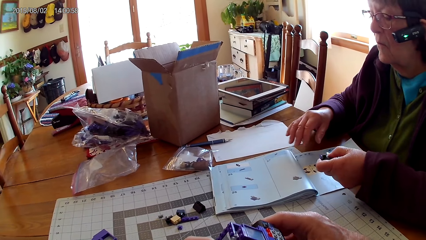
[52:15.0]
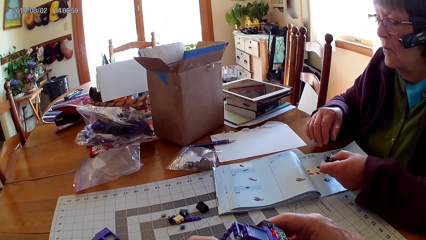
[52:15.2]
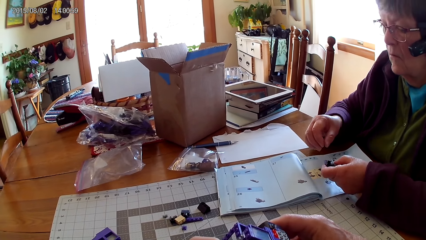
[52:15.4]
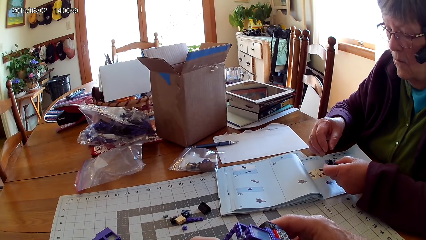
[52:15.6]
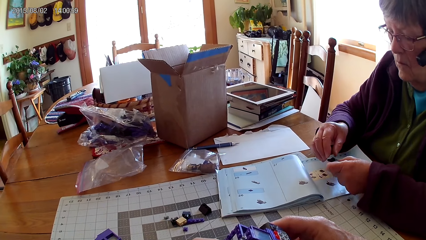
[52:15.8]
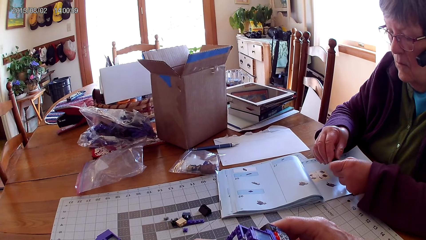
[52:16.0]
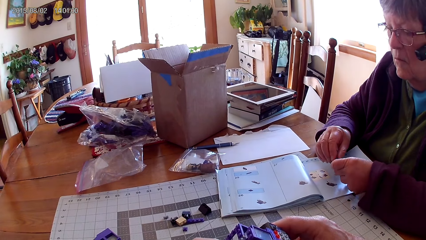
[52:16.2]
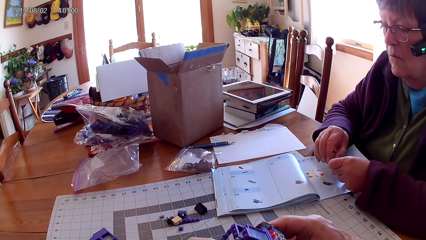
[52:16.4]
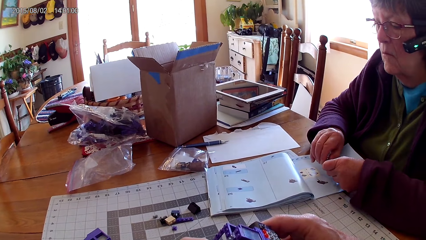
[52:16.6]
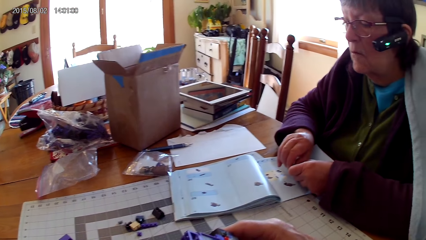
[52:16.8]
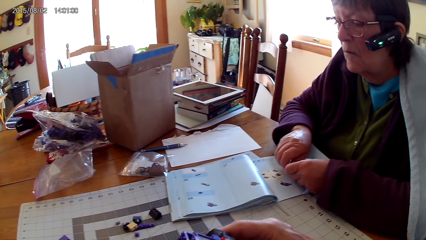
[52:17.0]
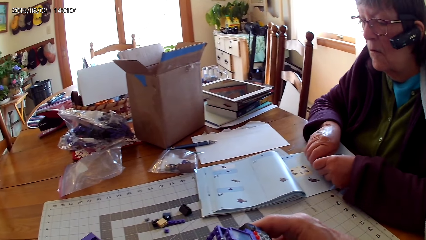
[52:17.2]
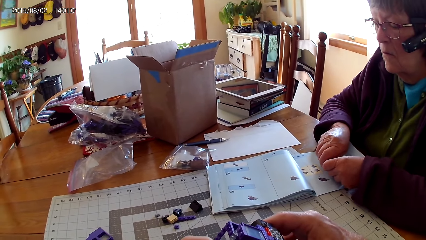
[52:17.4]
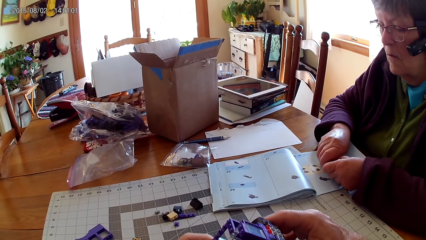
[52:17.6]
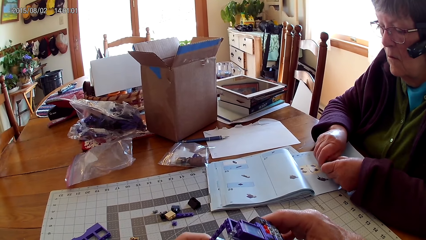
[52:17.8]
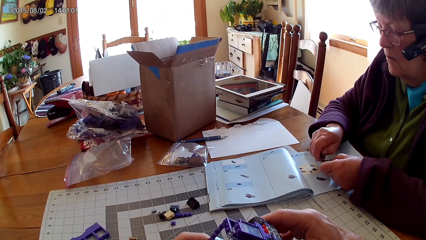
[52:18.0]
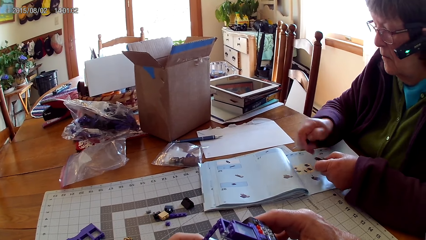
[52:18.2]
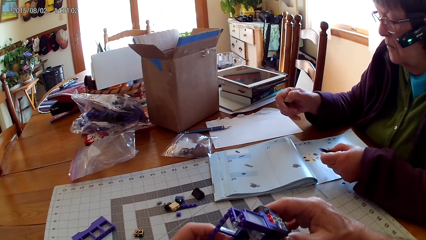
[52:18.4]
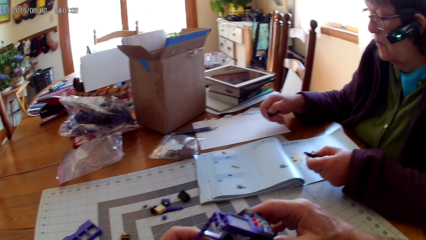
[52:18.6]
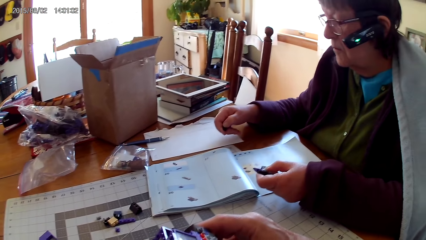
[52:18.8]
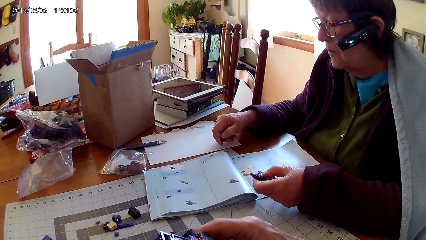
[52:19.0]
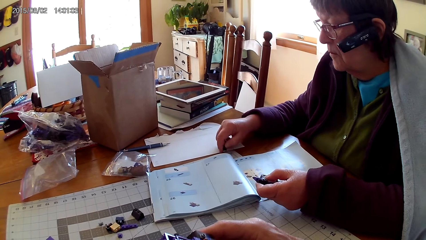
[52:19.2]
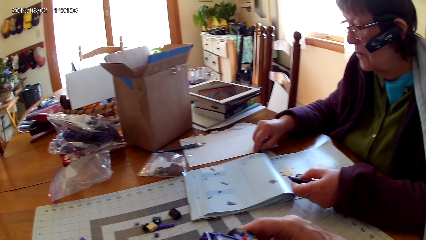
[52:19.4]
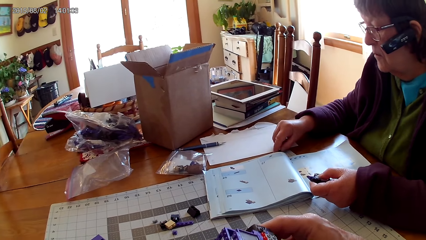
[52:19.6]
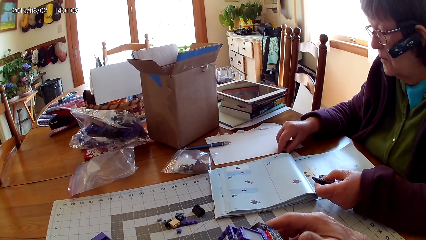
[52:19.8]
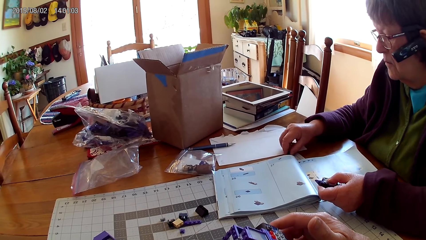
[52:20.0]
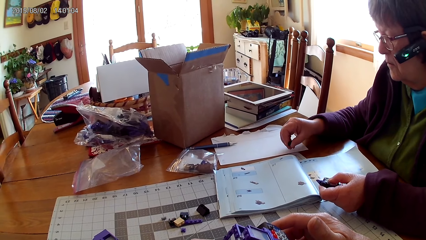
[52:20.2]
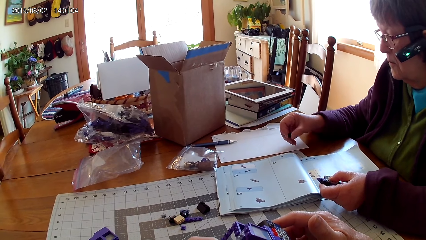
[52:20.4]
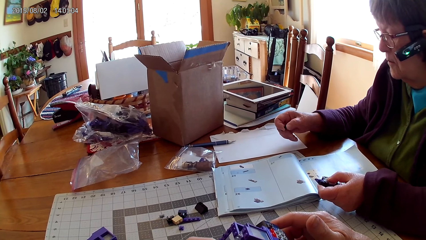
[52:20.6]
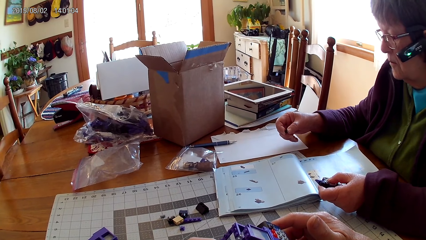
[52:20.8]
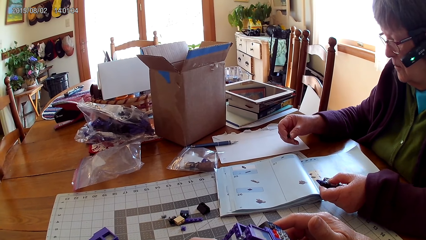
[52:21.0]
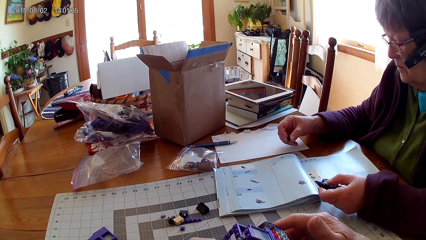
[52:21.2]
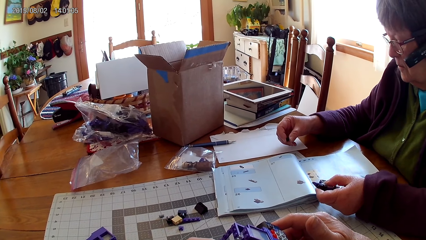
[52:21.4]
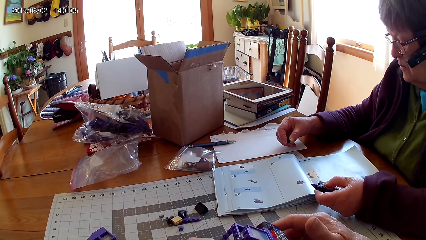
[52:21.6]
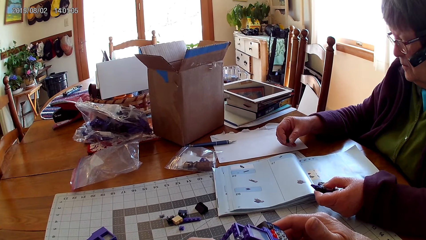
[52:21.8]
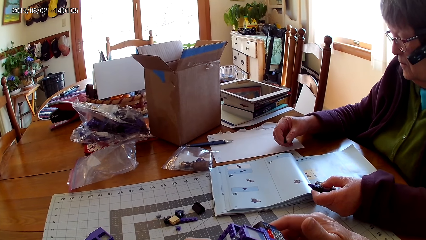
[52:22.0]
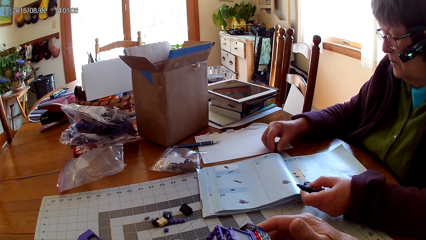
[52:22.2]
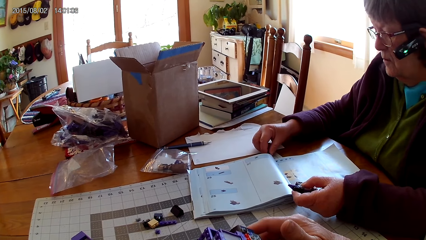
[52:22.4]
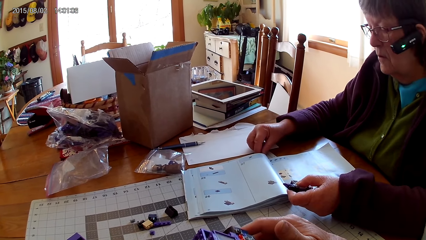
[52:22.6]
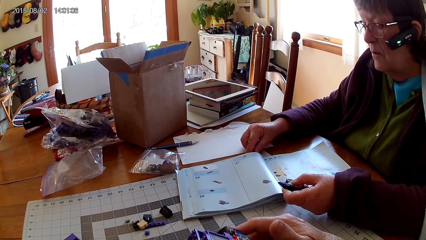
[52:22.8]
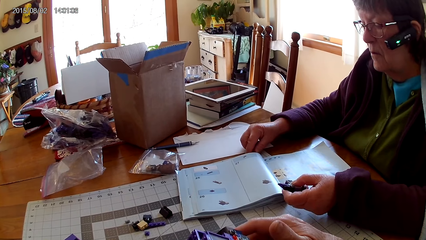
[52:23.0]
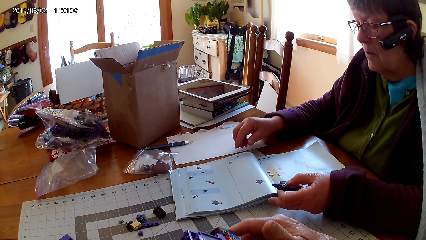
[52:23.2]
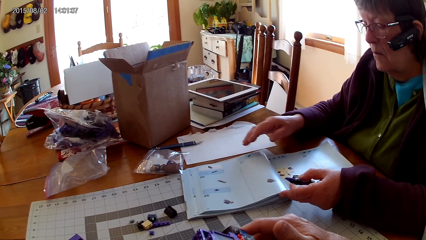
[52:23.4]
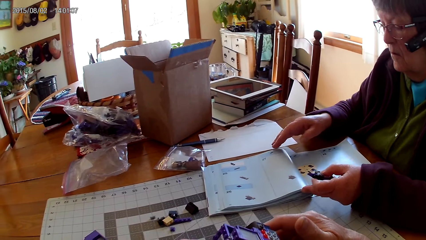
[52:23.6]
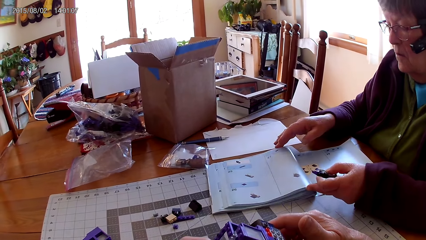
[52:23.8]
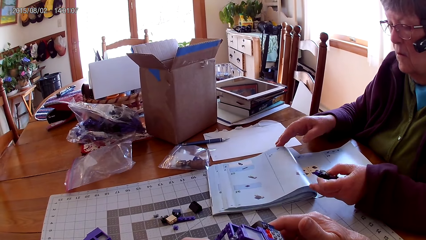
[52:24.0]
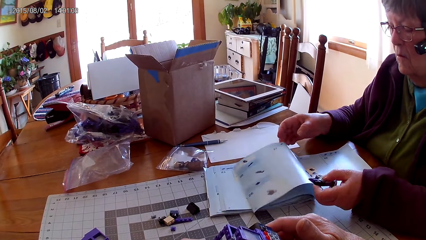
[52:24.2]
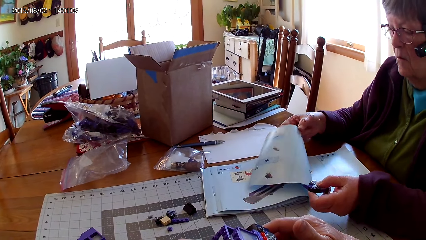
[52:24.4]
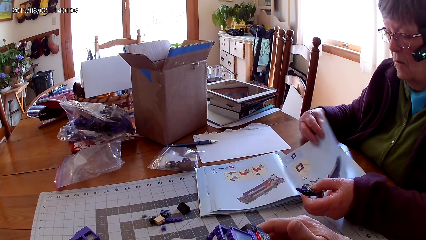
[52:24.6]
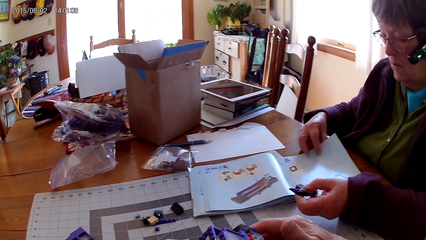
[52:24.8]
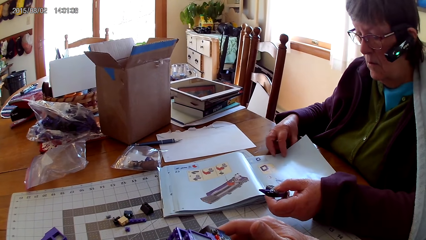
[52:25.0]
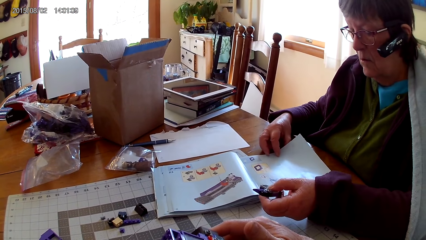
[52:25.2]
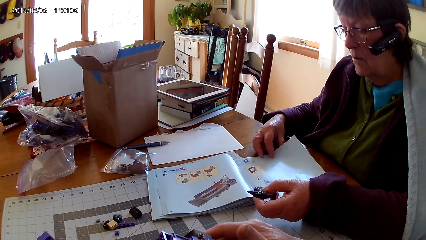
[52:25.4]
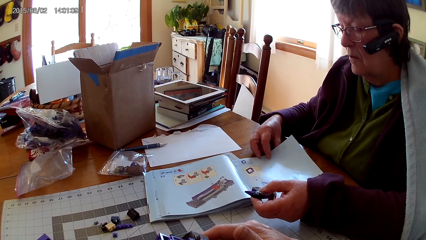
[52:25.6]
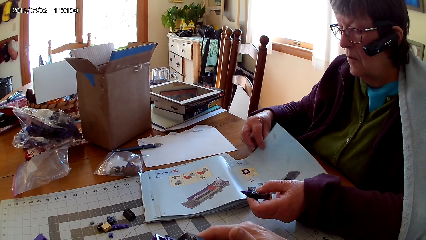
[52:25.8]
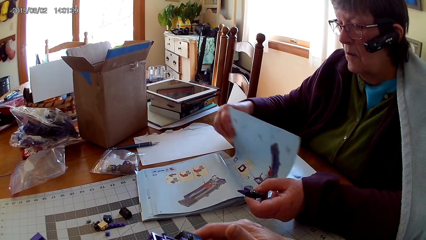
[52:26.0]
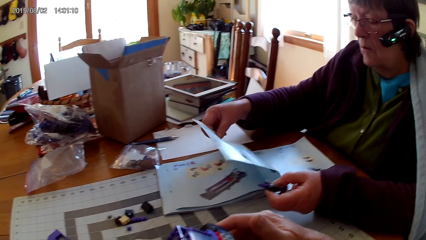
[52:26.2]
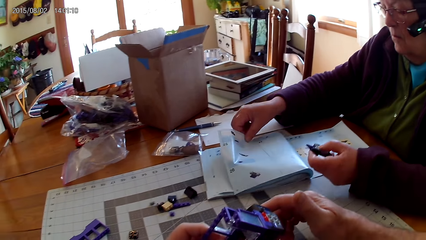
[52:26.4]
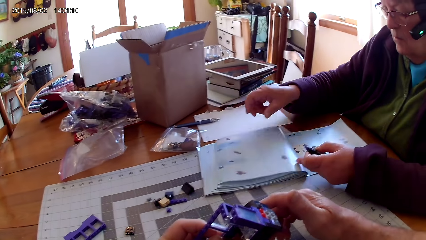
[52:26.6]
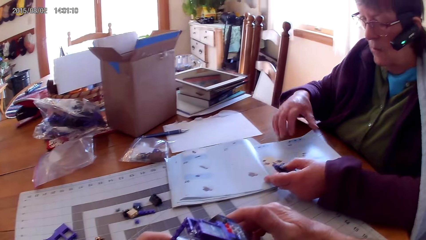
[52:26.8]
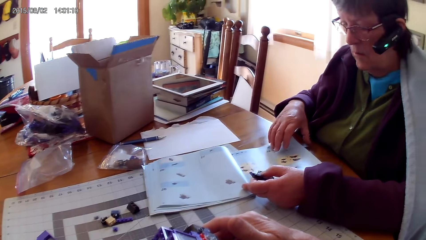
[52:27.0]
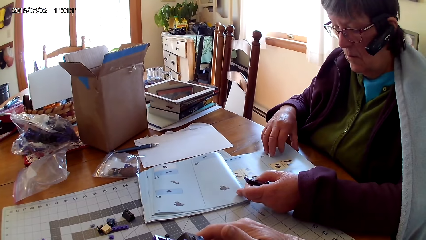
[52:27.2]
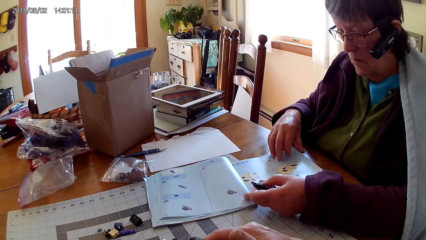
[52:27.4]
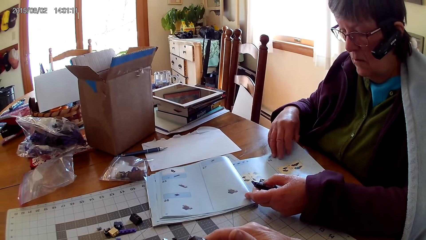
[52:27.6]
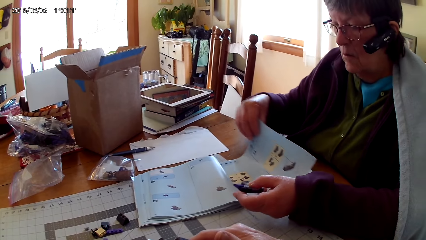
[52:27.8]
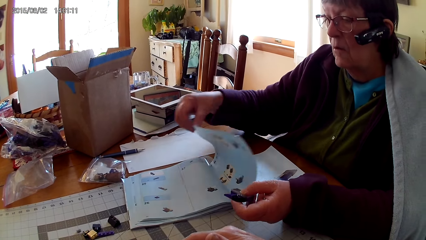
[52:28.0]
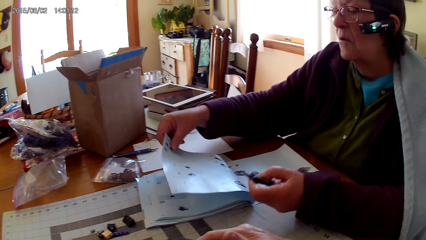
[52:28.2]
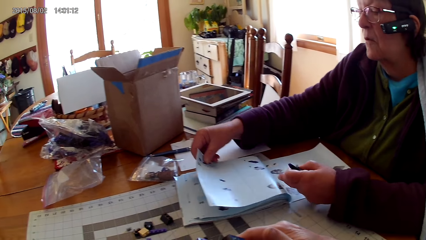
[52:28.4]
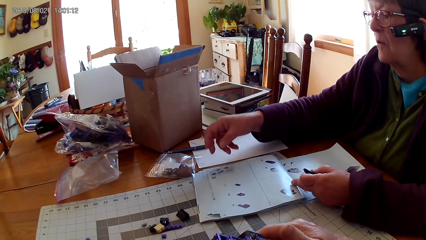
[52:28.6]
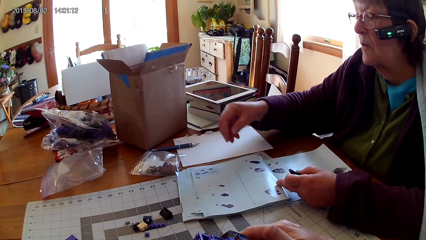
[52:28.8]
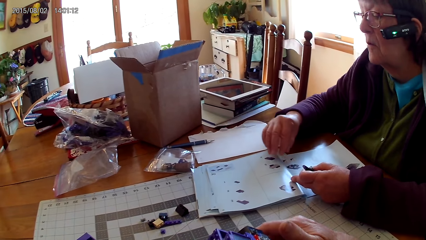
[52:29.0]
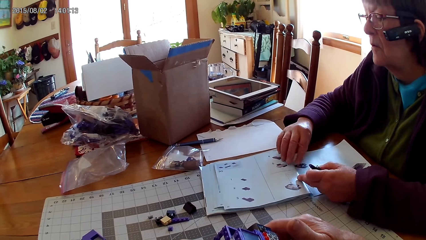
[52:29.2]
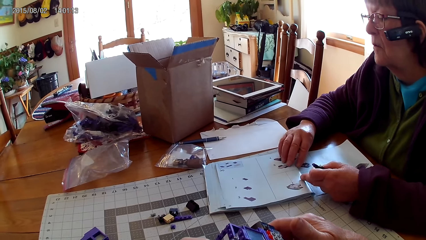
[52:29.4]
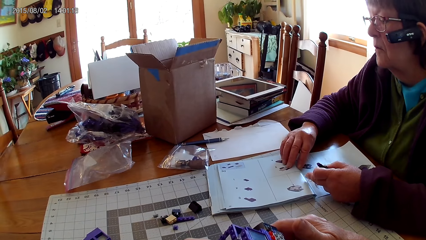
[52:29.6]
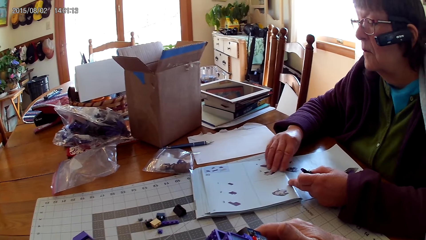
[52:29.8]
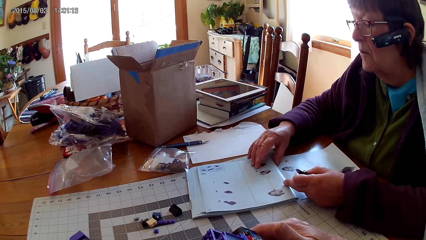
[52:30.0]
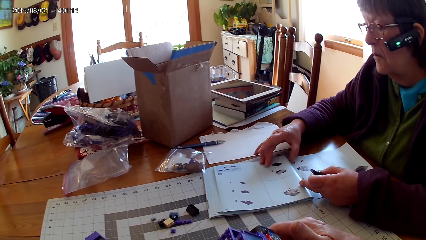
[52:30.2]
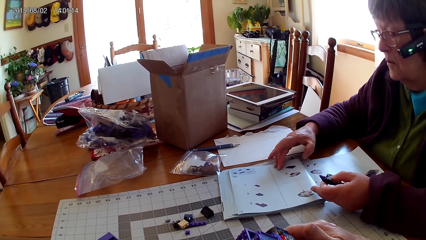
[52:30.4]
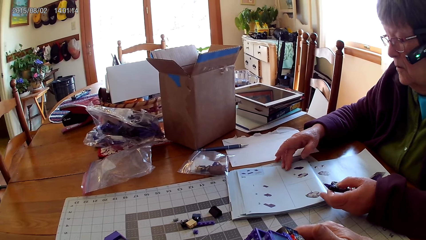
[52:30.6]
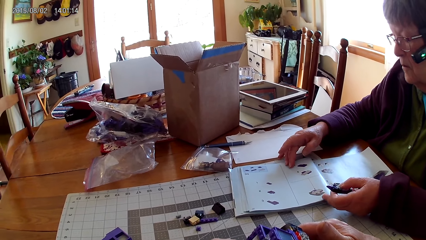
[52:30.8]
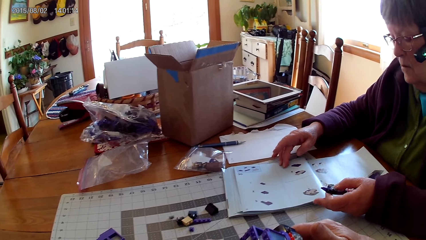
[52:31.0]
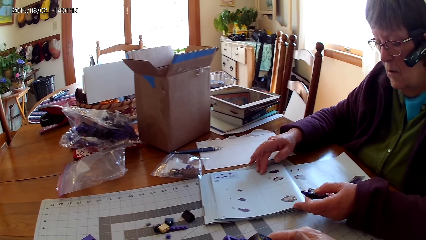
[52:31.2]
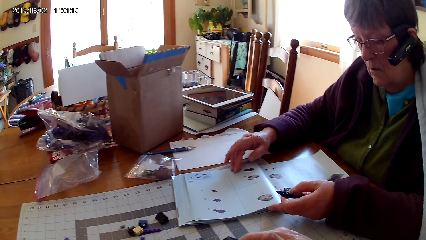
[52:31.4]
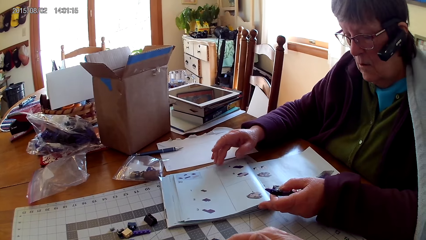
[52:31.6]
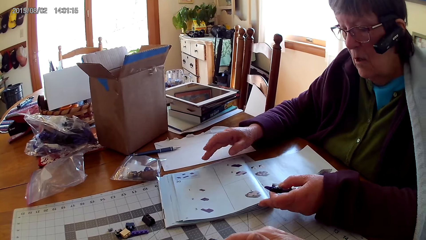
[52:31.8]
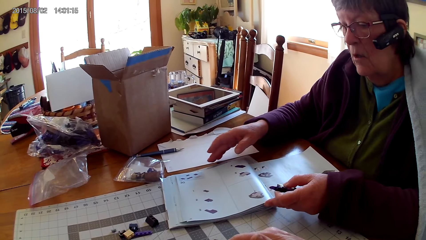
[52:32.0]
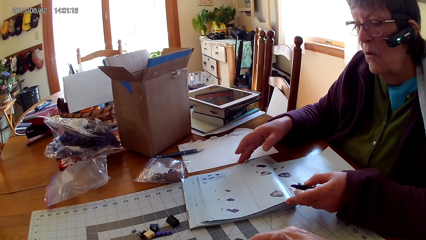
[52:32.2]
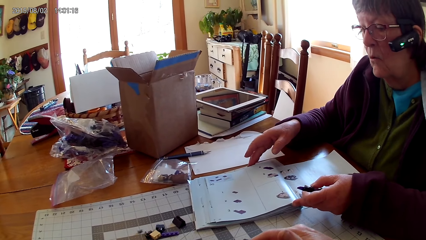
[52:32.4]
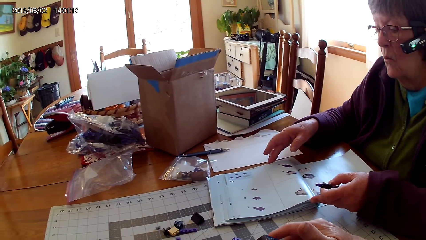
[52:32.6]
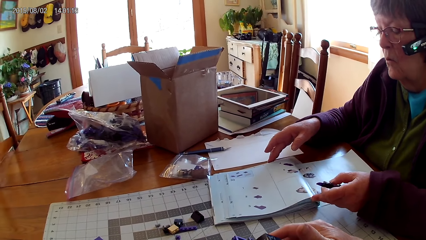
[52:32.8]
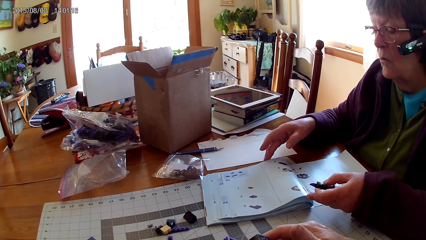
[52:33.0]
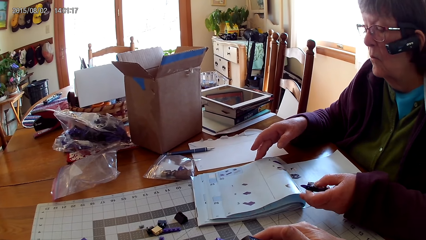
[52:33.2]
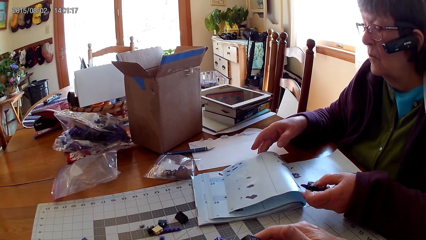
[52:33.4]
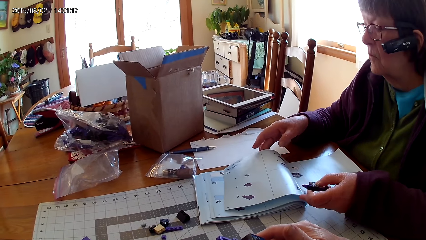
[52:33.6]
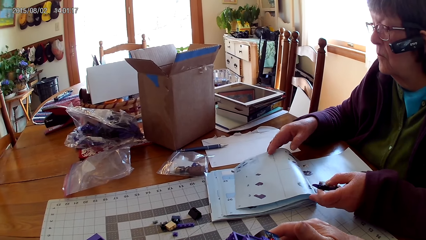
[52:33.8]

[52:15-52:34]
A lady unfixes a piece of LEGO on a table. The lady places the piece of LEGO on the table. The lady looks through pages of a LEGO manual book. The lady holds the book and flips to another page. The lady looks through pages of the LEGO manual book again. The camera wearer interacts with the lady.
